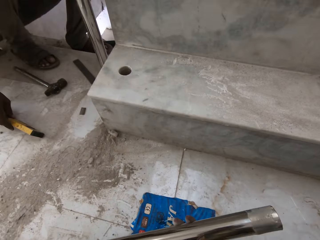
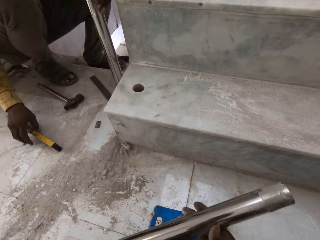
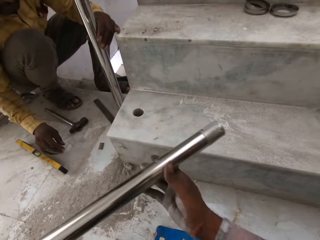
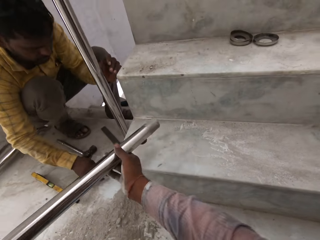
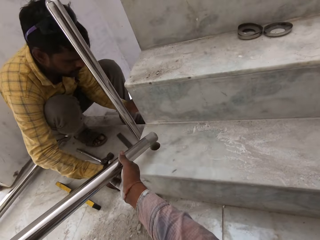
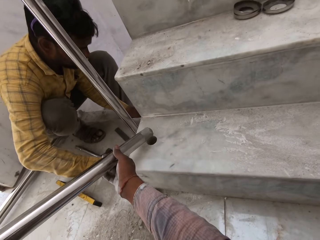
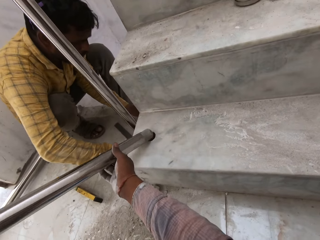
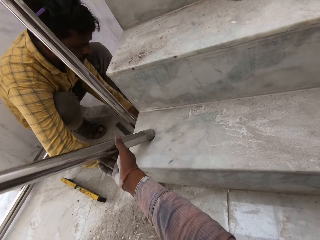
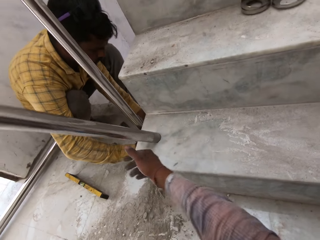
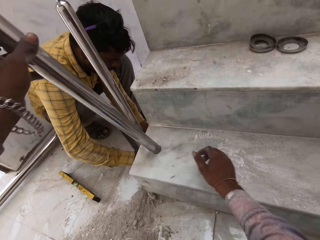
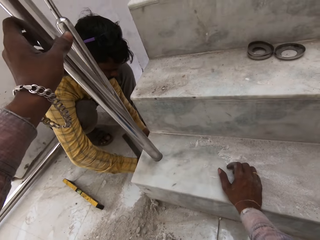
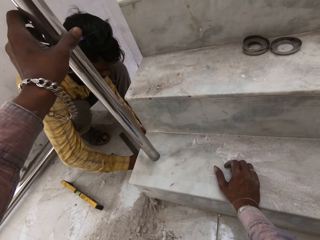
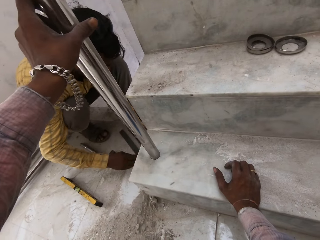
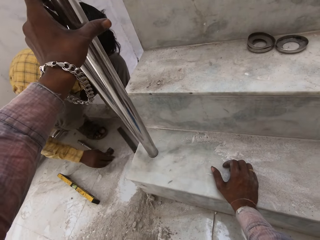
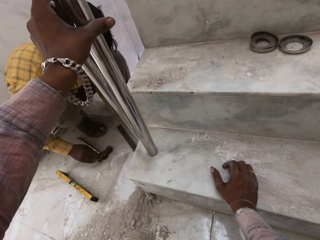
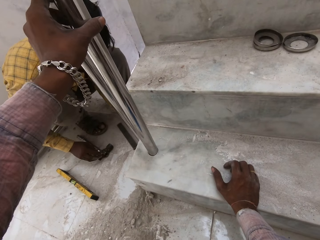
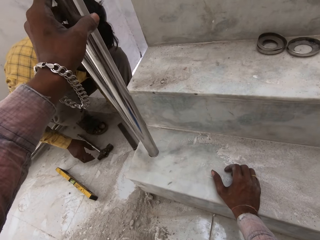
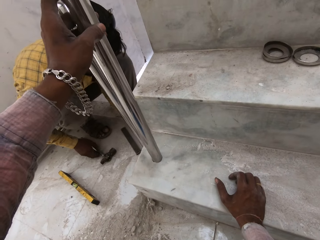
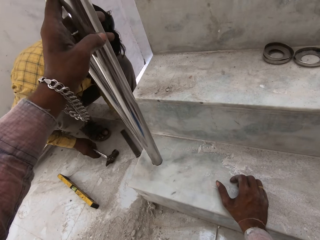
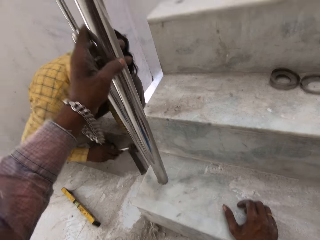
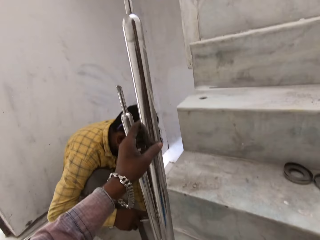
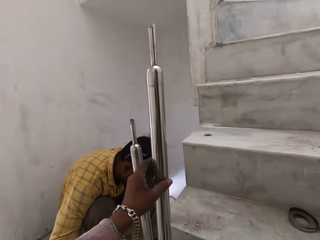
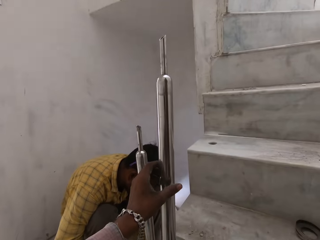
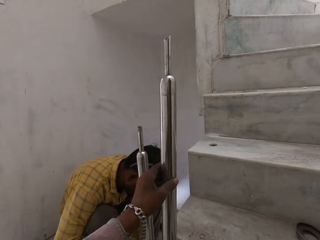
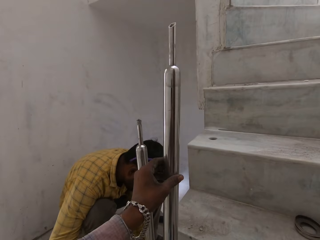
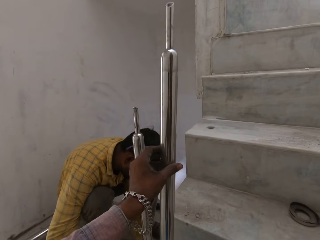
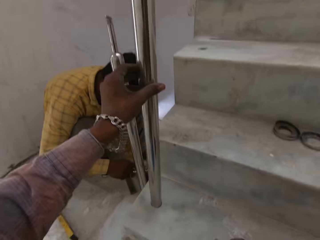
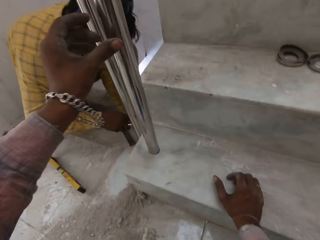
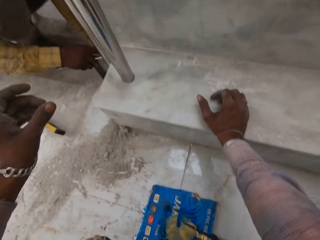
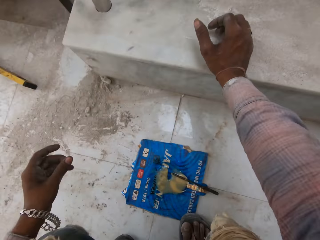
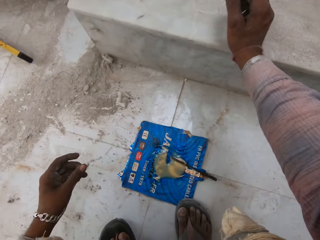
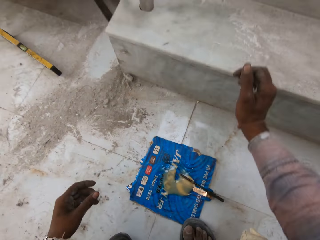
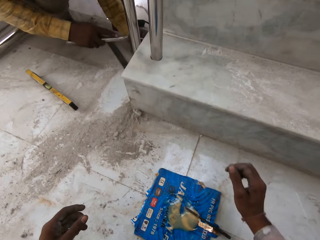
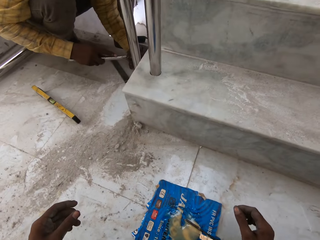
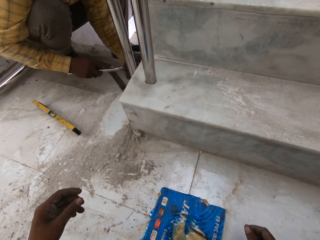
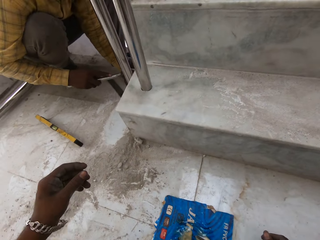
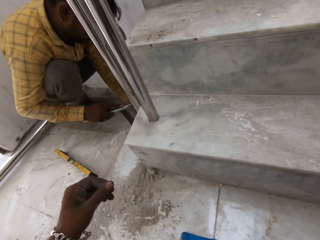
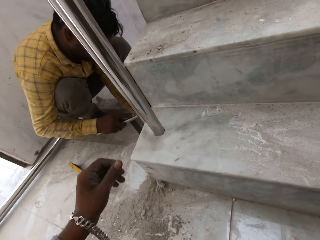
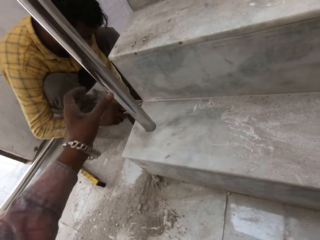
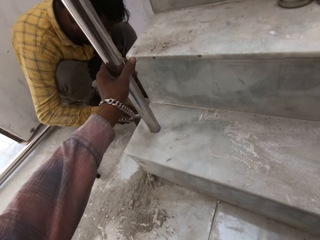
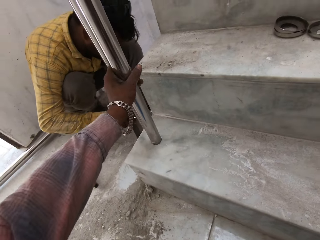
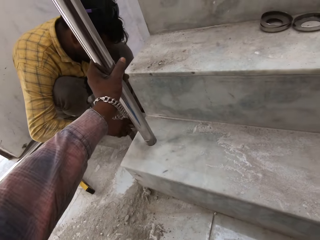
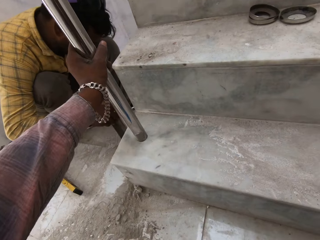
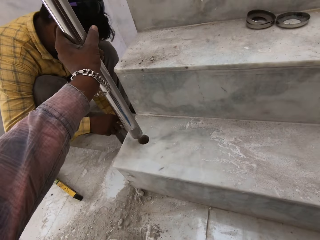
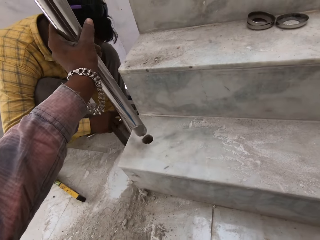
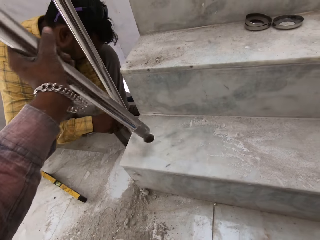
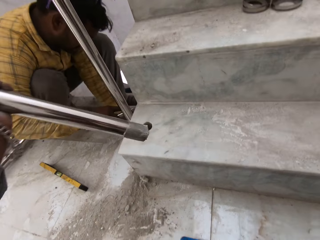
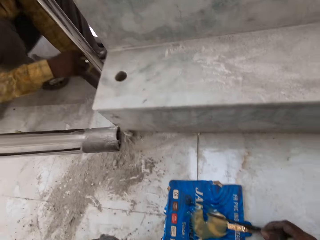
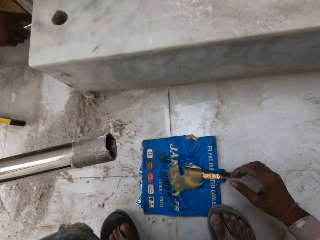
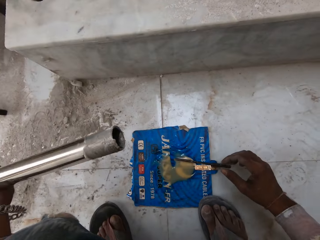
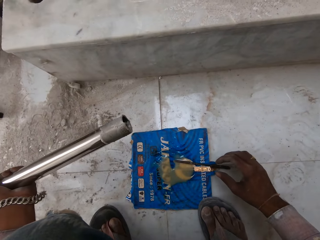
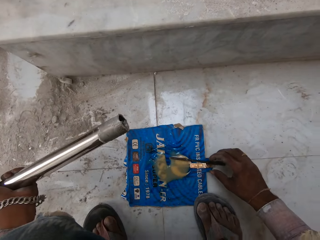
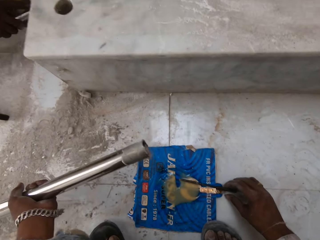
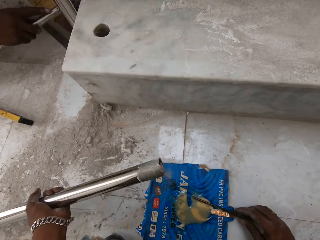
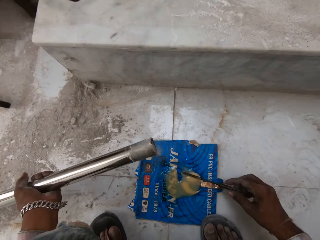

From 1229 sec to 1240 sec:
The camera wearer holds the steel rod in his left hand with his right hand. He drops the angle level in his right hand on the floor. He fixes the steel rod in his hands into a hole on the stairs. He places his right hand on the stairs. He picks up a hammer on the floor with his right hand. He holds the steel rod on the stairs with his left hand. He removes the steel rod from the hole on the stairs with his left hand.

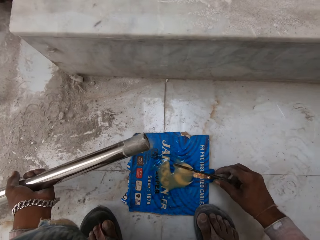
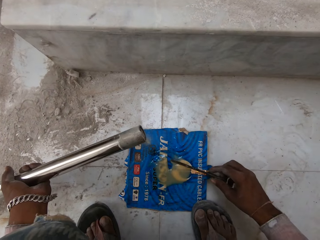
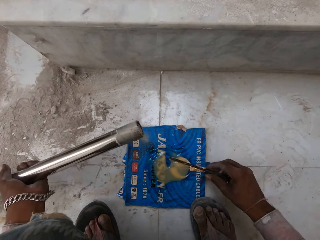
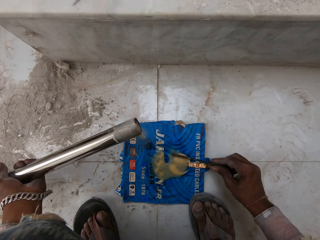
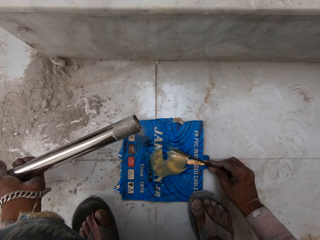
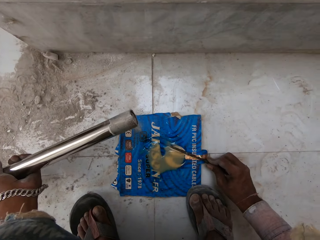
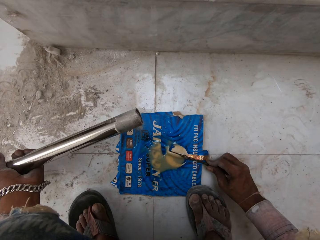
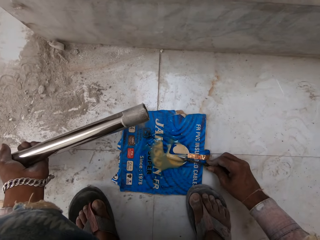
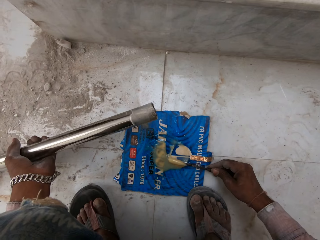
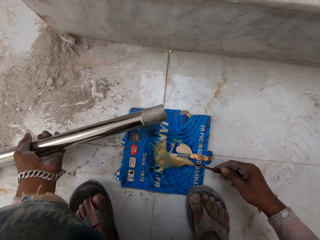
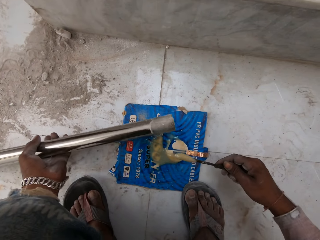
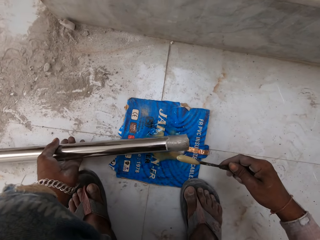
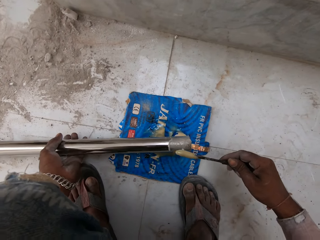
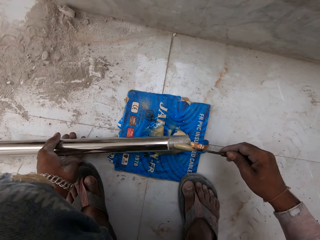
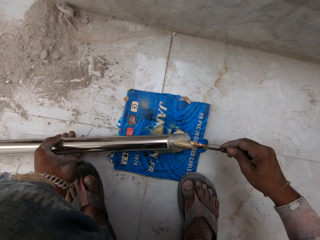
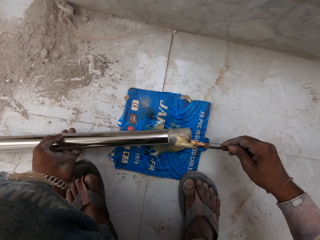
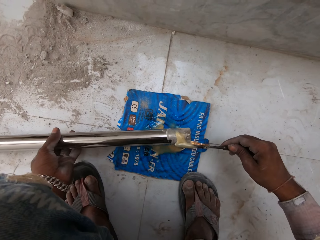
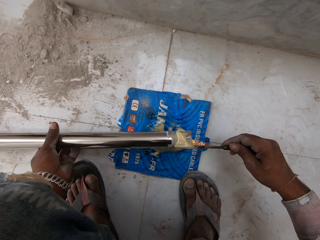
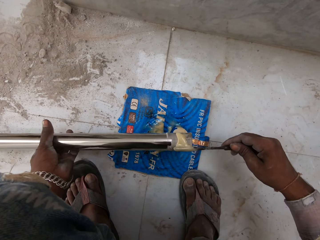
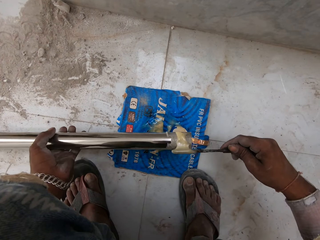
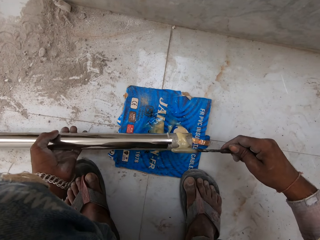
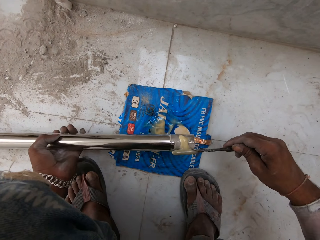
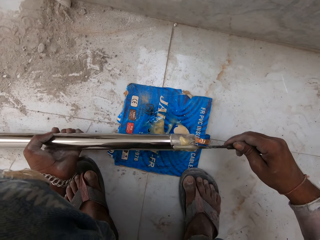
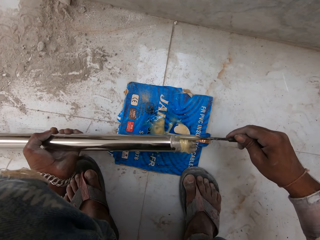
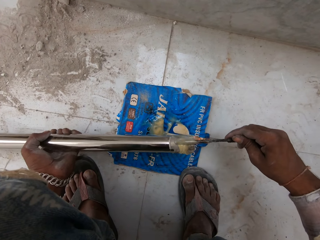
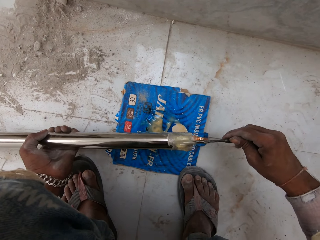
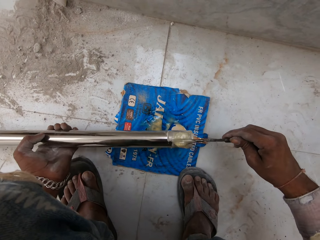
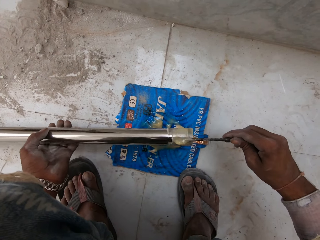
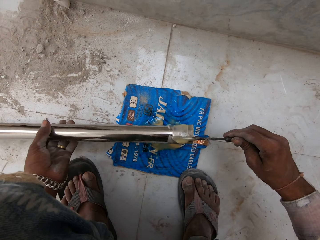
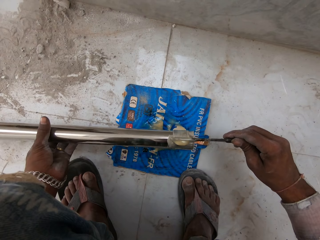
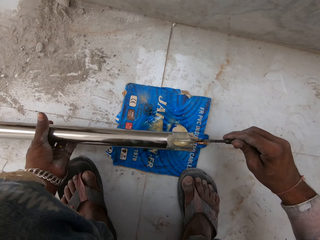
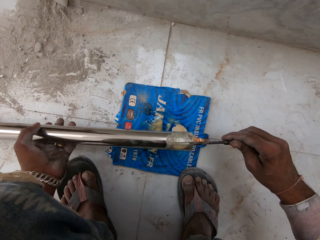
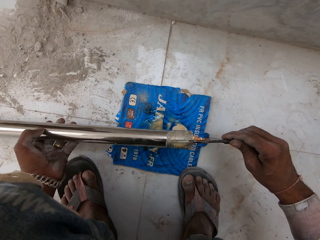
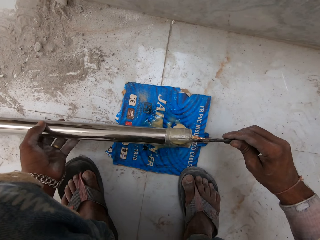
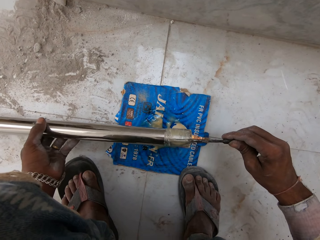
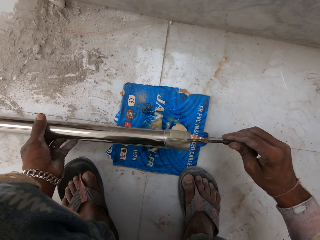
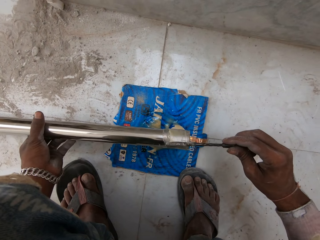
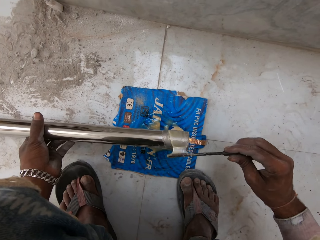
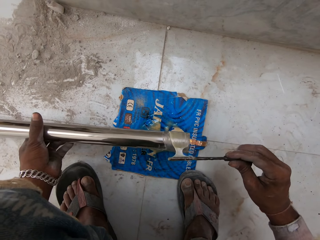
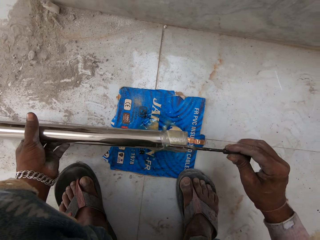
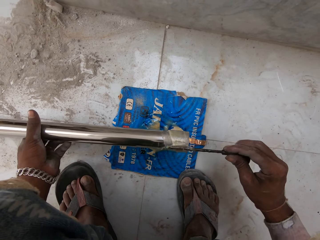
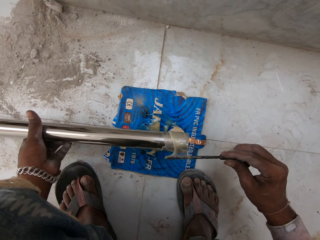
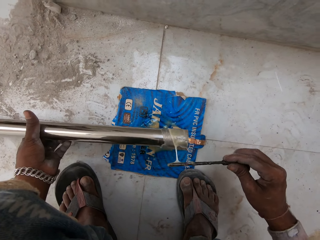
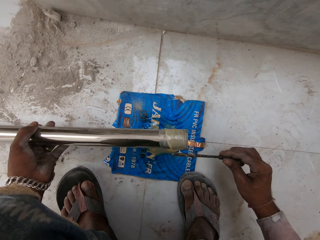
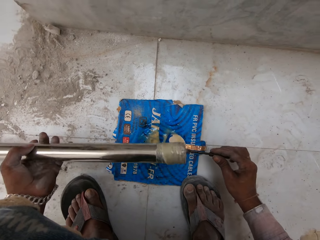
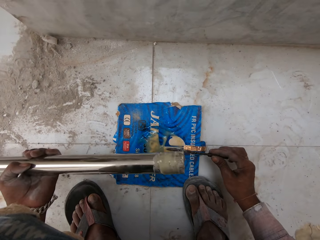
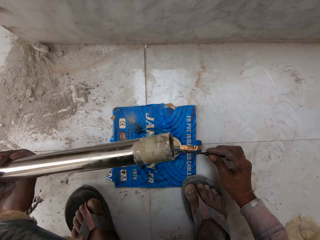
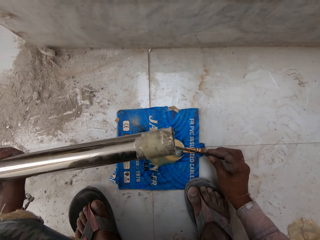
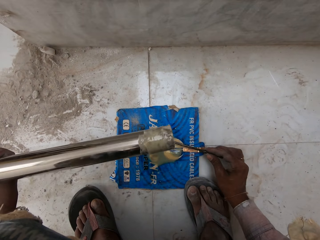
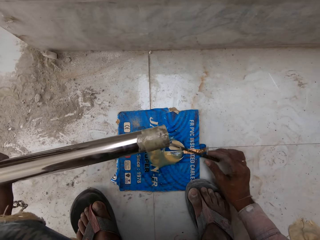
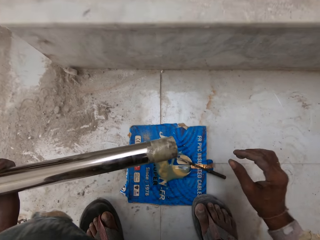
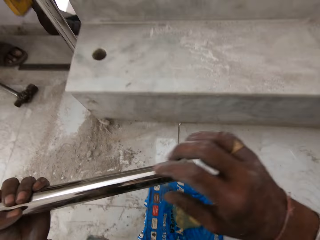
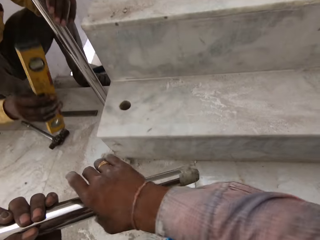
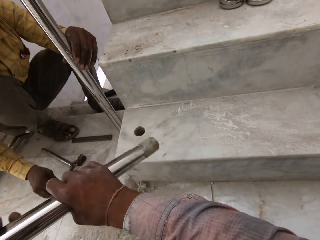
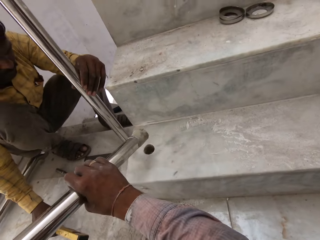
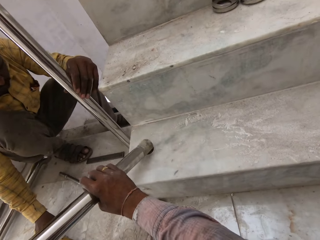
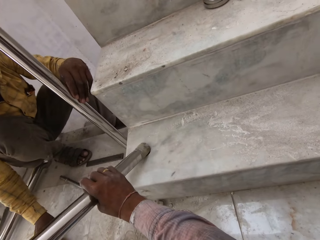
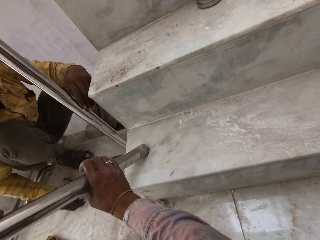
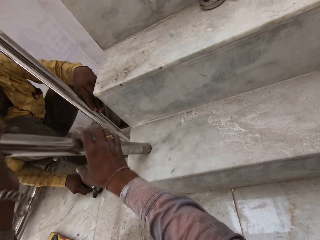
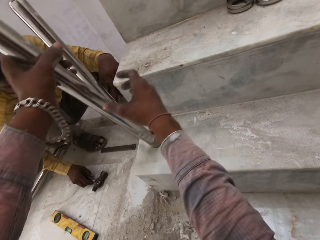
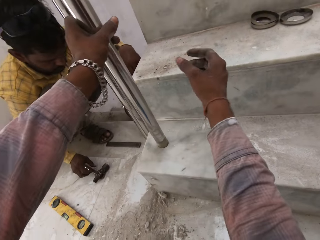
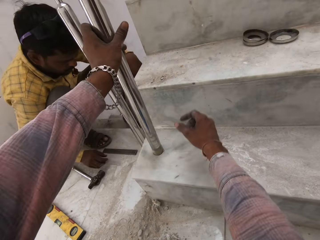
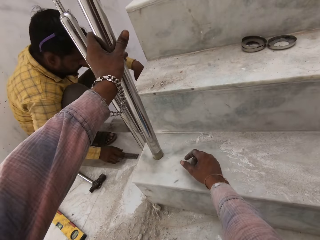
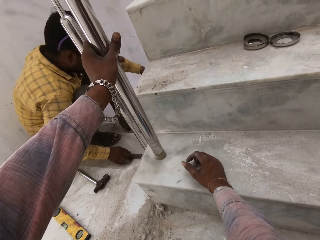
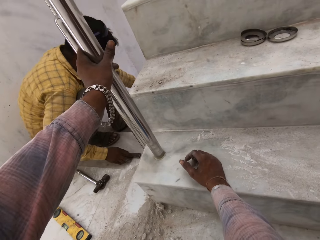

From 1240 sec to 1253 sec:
The camera wearer scoops some gum on the carton on the floor with the screwdriver in his right hand. He applies the gum on the screwdriver on the steel rod in his left hand. The man drops the angle level in his right hand on the floor. The camera wearer attaches the steel rod on the stairs.
